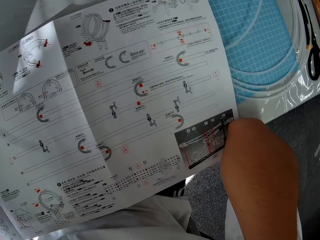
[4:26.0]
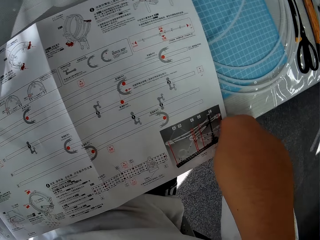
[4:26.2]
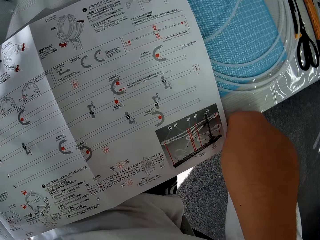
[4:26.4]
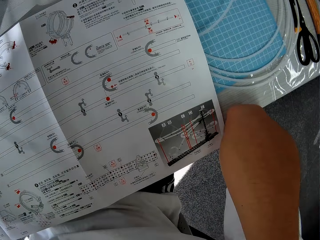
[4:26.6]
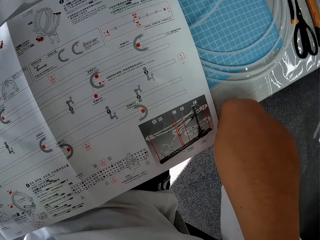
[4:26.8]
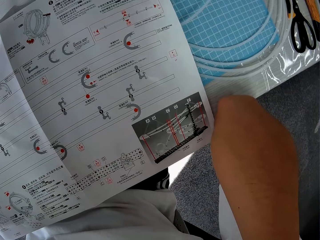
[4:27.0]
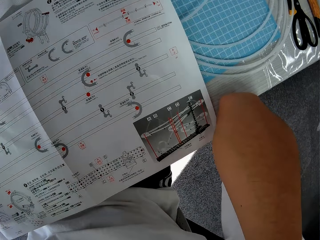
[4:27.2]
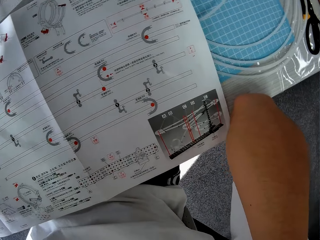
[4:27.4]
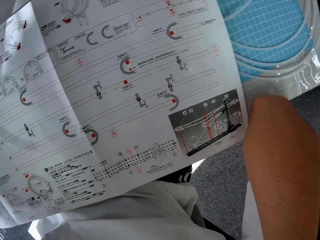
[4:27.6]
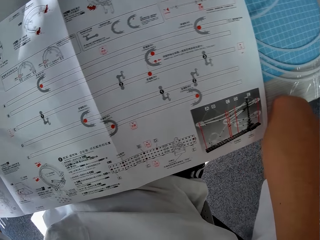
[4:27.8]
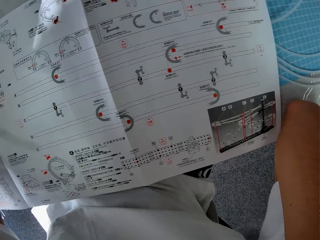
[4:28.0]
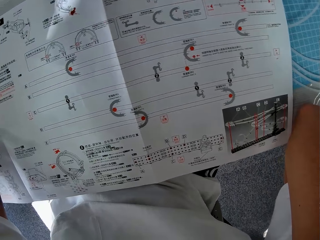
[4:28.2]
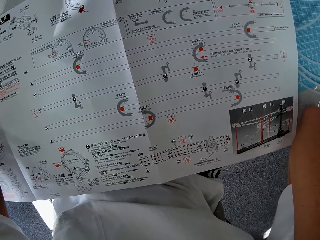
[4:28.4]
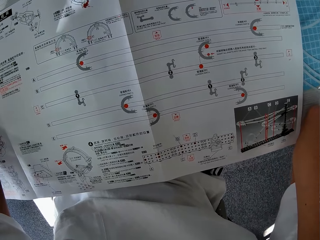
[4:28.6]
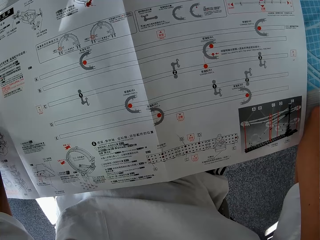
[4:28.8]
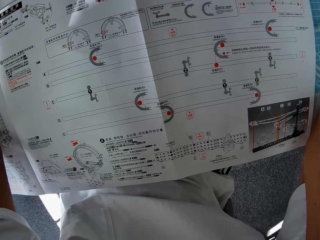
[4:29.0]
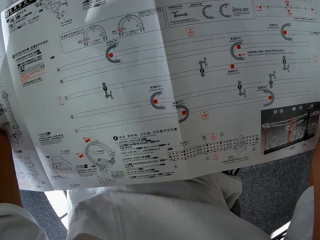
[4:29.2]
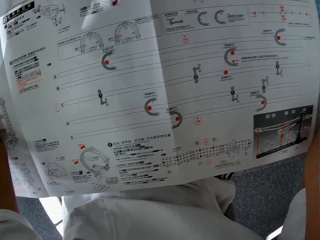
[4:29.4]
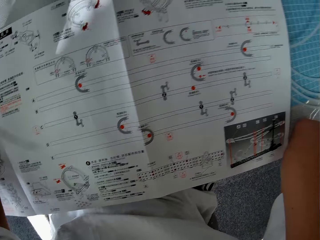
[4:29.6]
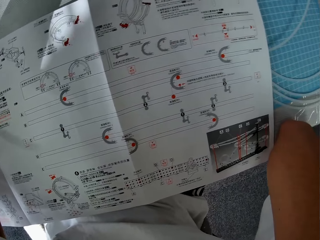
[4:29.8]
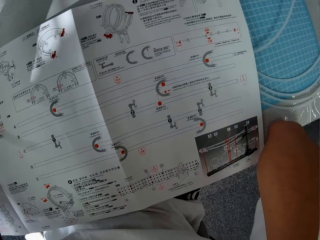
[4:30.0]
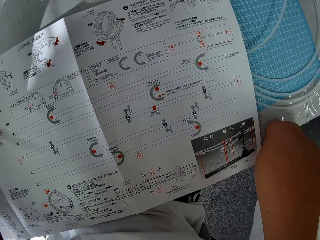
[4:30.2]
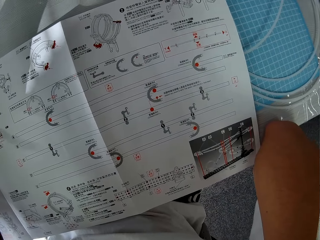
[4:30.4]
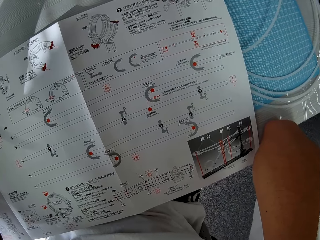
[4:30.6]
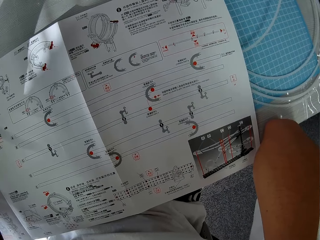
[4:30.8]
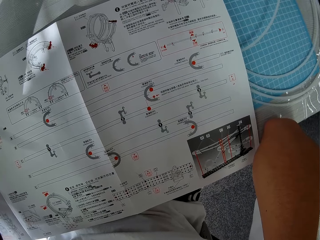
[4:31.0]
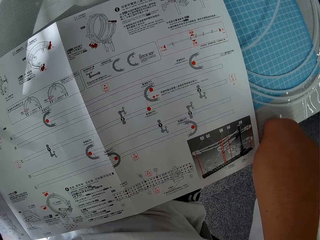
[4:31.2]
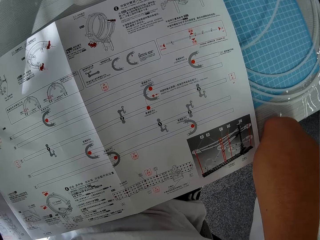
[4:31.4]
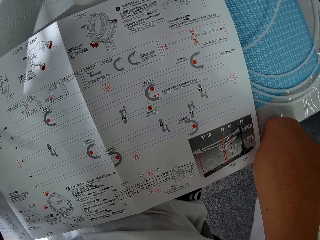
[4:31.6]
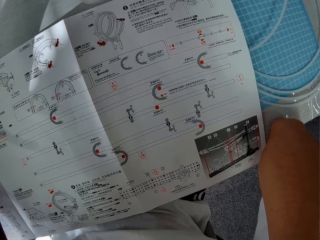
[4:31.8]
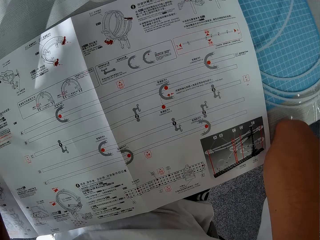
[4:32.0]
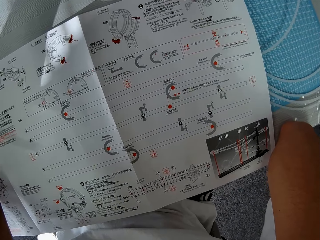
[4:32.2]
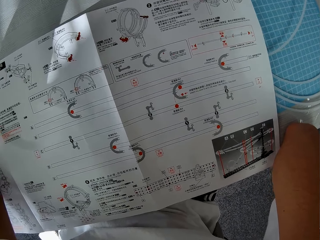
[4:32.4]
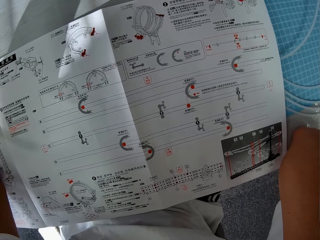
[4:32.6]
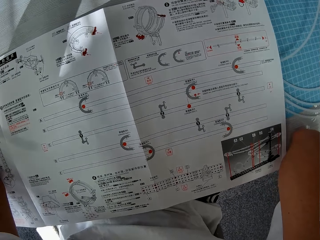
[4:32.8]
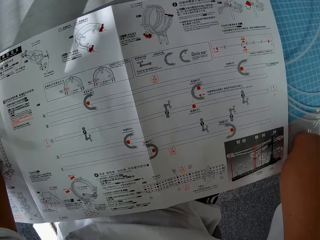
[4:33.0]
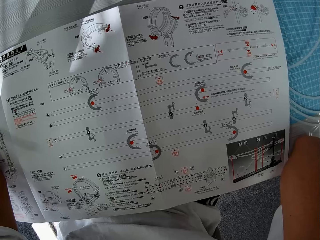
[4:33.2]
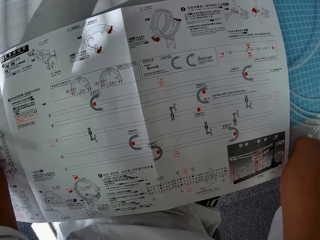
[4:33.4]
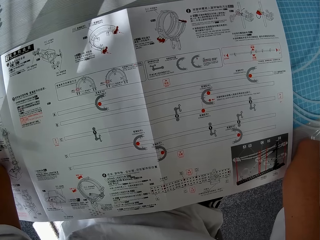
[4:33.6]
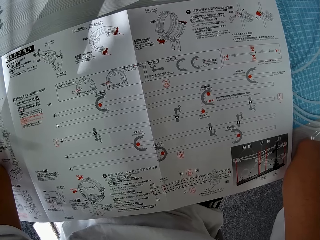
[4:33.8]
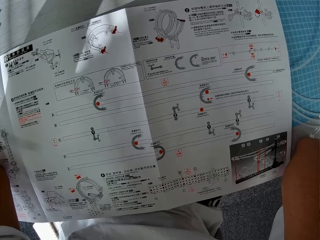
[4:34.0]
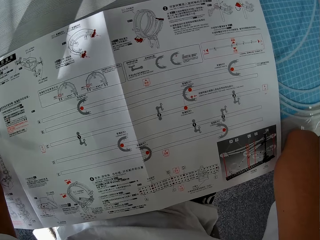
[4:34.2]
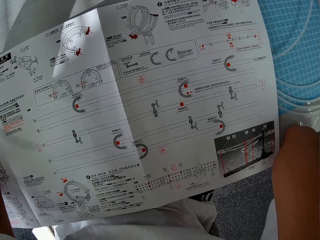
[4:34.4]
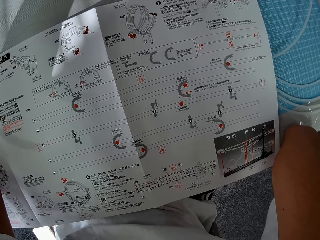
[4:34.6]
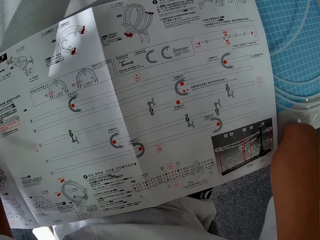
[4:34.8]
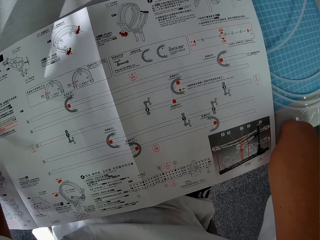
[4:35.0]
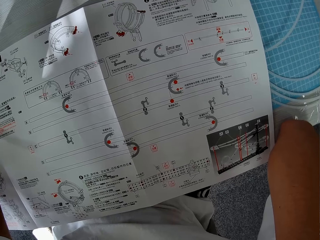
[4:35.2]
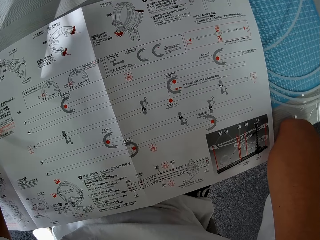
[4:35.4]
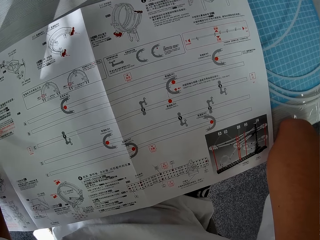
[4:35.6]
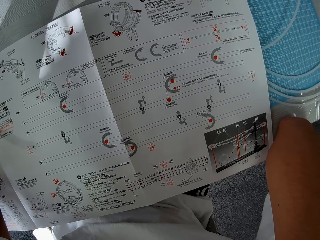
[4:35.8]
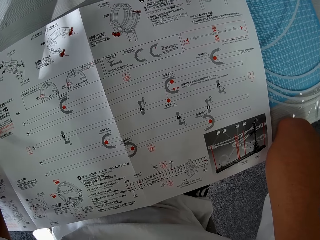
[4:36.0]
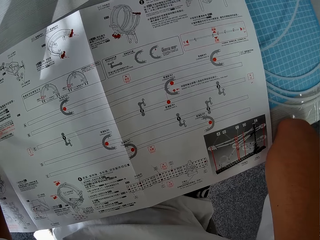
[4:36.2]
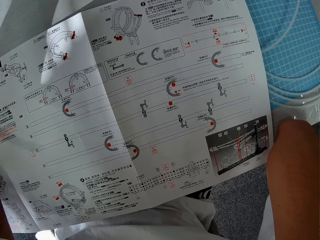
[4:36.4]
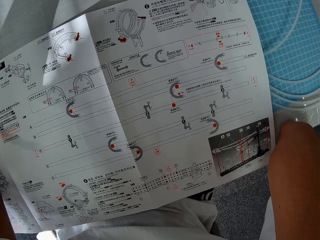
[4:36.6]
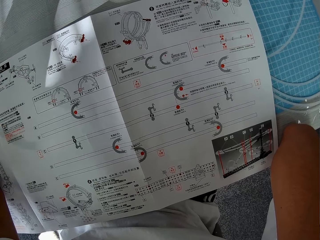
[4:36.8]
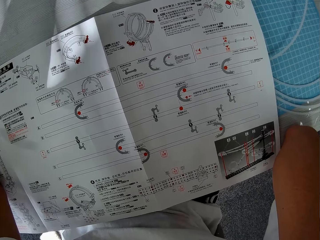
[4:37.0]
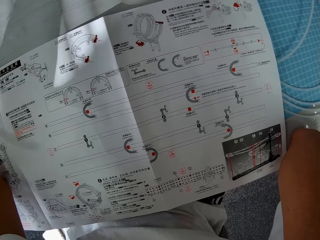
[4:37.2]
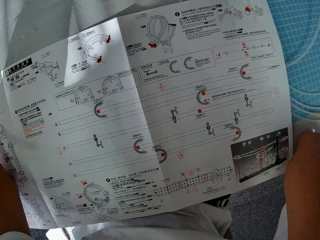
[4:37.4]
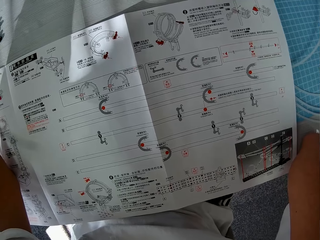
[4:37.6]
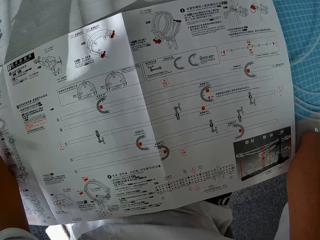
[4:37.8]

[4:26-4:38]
The camera wearer moves his right elbow. He moves a camera.

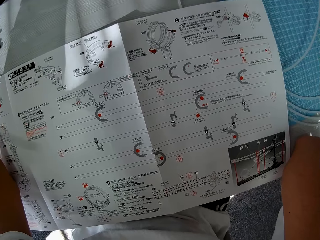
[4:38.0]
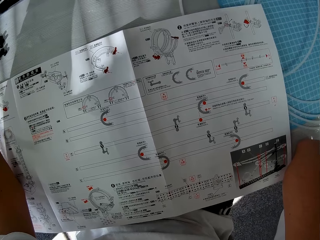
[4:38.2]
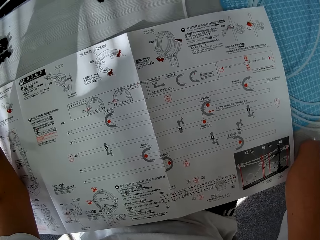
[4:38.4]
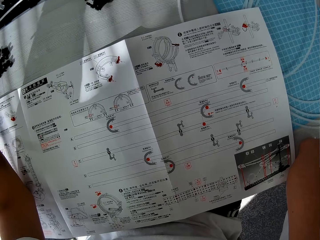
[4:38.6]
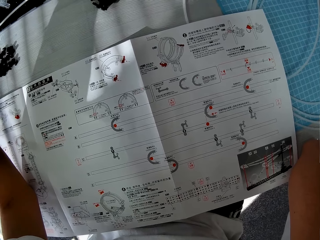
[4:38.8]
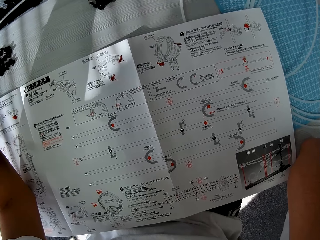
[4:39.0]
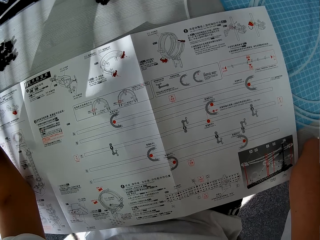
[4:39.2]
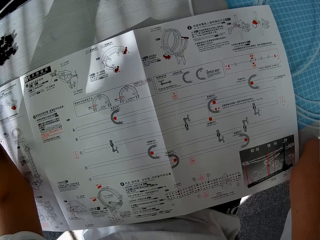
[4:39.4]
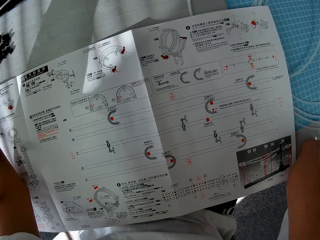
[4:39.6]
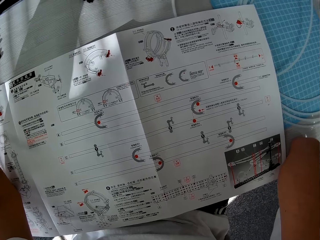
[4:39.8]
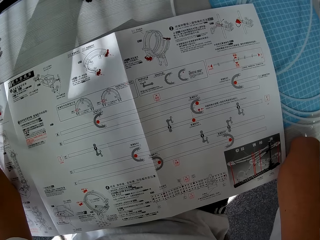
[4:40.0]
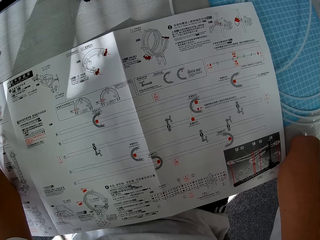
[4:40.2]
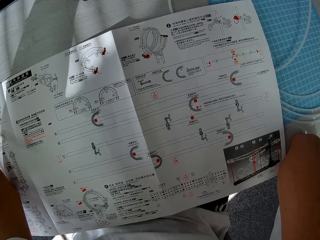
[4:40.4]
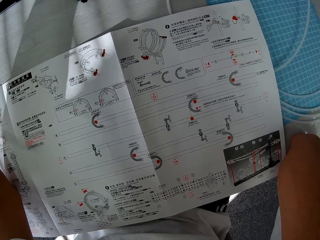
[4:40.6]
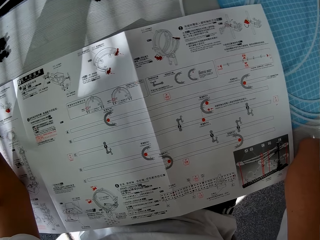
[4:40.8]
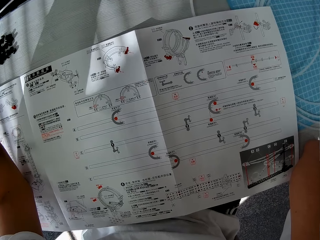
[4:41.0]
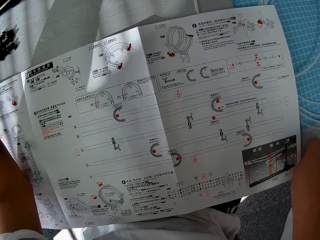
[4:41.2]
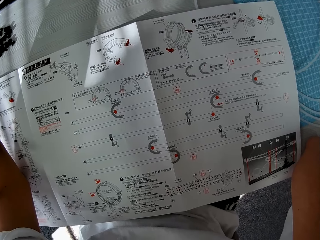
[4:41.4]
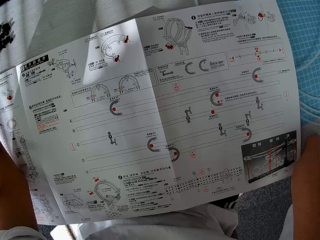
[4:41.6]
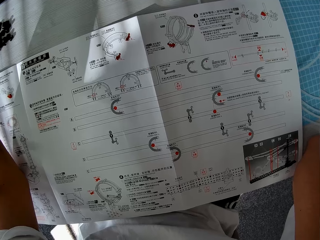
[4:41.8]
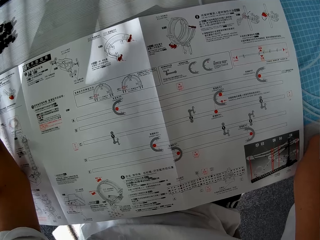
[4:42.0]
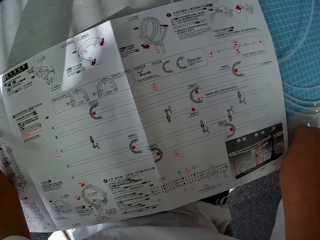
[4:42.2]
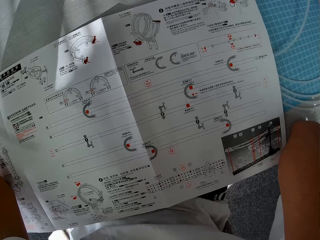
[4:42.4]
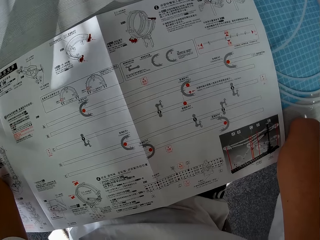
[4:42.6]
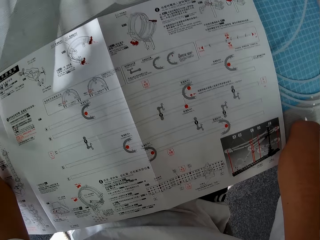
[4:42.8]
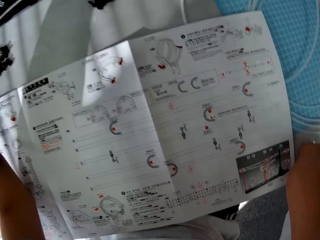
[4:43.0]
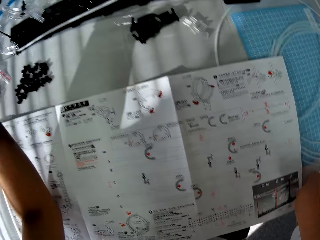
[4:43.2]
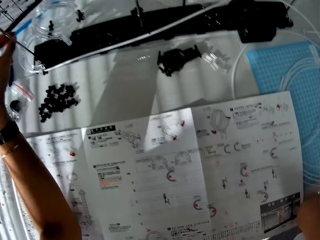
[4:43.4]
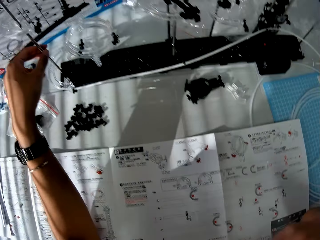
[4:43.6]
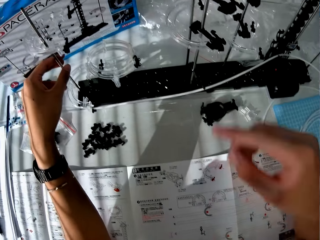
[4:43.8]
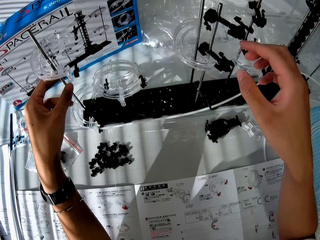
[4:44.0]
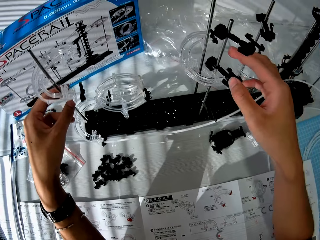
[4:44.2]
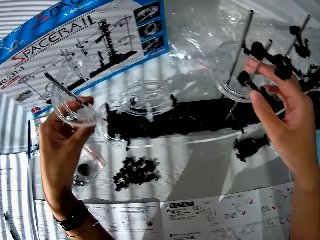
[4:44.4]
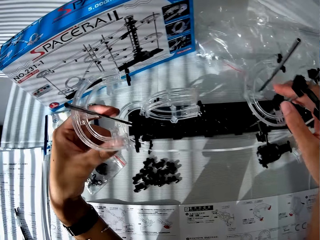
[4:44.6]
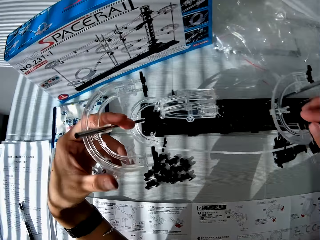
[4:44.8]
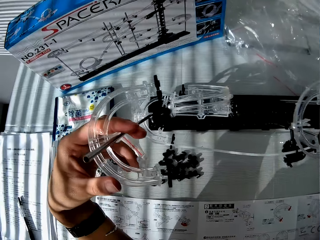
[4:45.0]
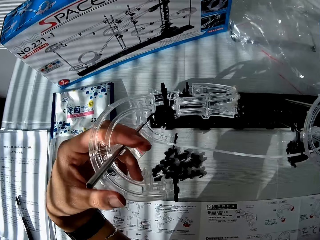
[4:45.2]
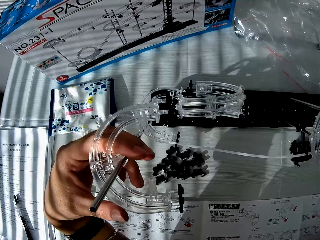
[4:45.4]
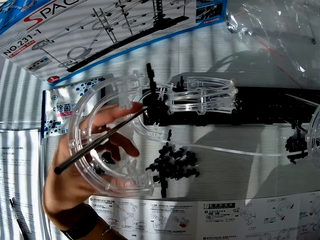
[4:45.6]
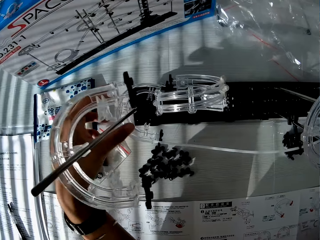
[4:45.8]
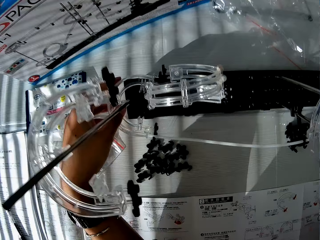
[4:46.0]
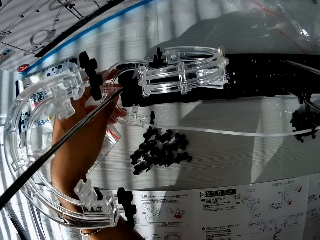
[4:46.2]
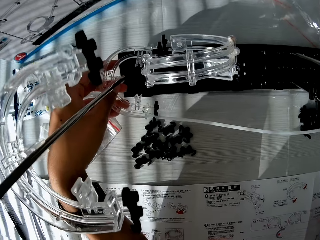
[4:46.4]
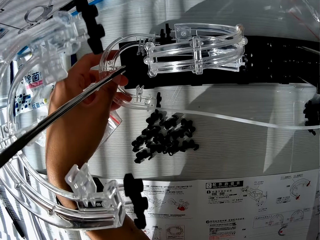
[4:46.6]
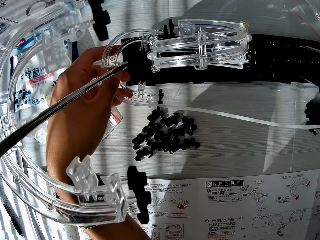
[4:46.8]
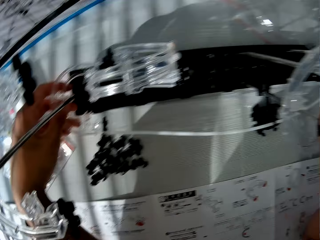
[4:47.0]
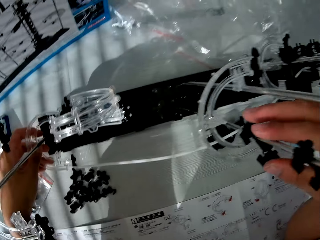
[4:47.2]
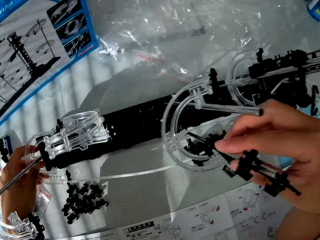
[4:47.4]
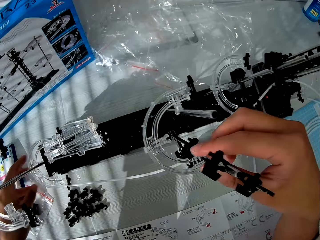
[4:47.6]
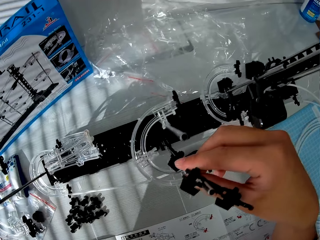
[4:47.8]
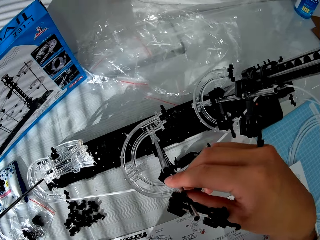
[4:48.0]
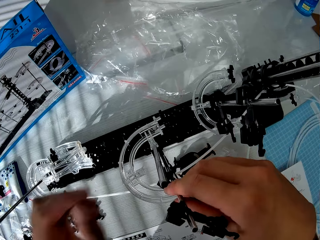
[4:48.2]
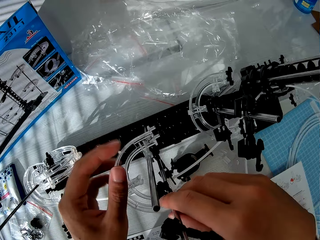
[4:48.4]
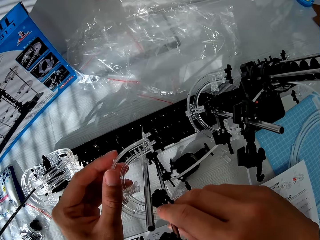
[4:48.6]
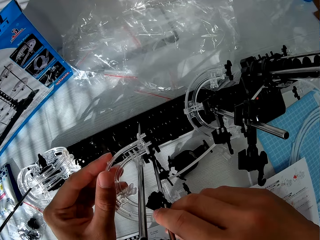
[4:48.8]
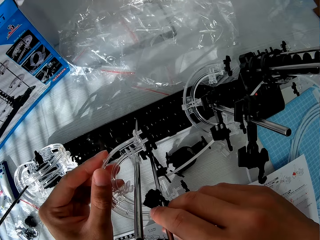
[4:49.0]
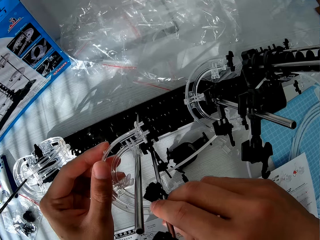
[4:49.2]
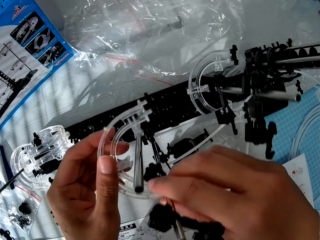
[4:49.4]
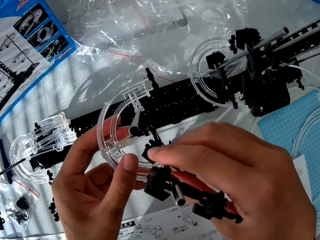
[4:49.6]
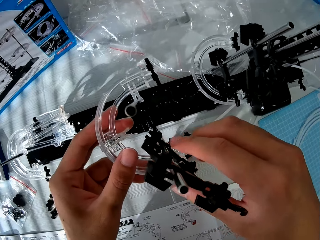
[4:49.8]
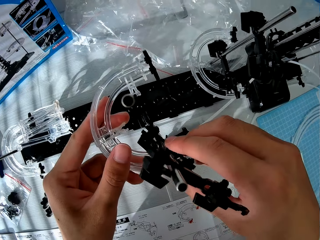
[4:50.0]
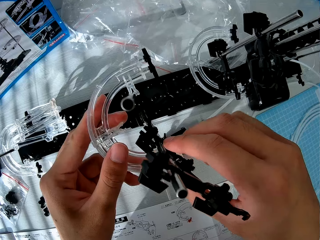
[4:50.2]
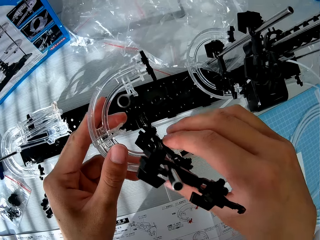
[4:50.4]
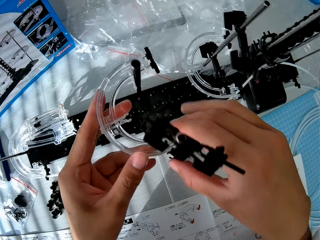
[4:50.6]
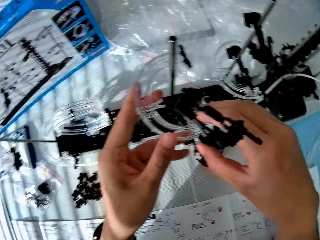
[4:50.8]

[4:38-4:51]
The camera wearer holds a spacerail shaft. He touches the toy setup. He moves a camera.
